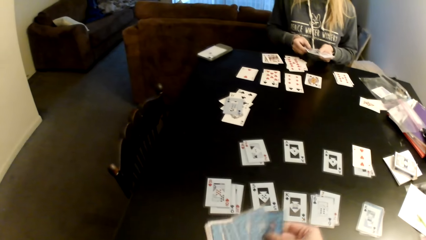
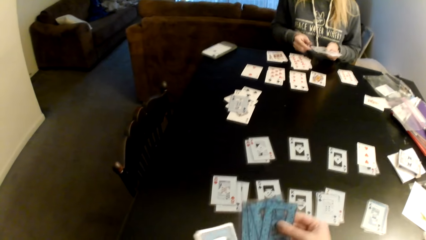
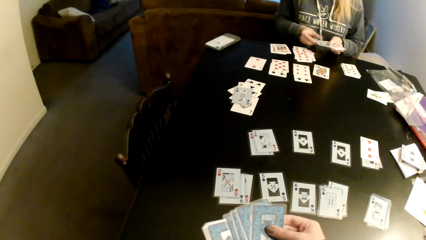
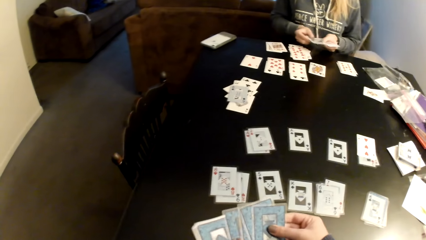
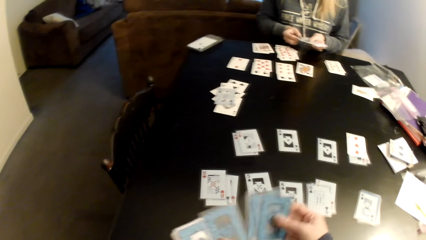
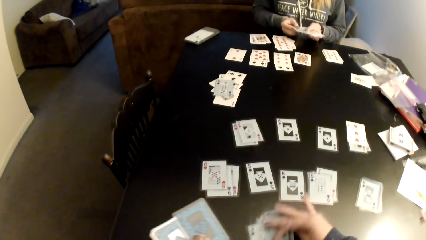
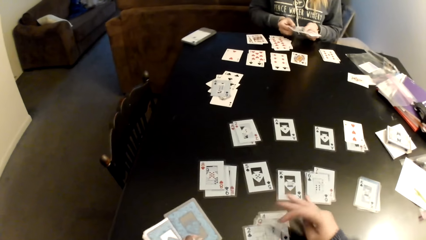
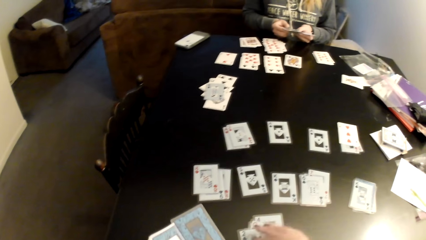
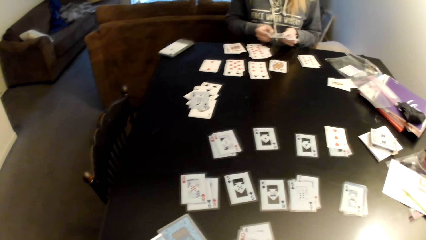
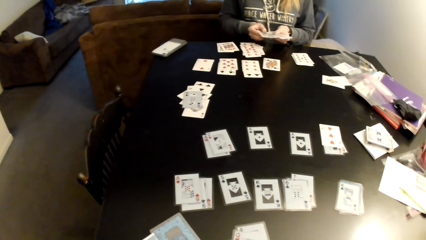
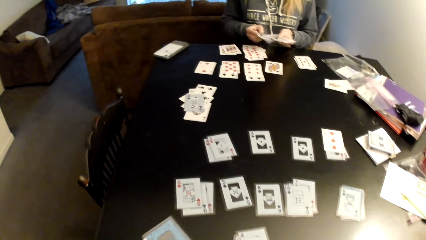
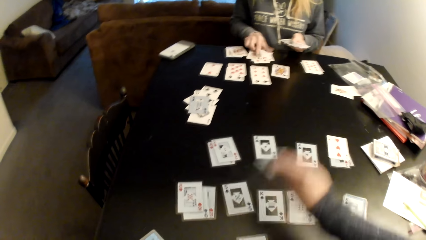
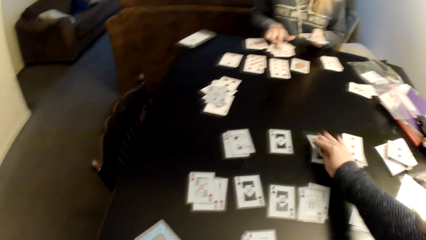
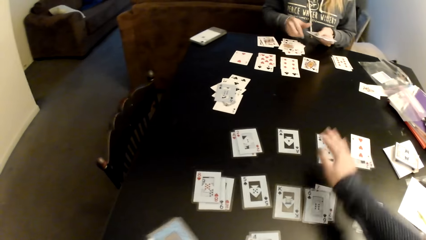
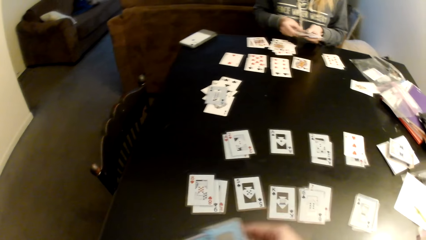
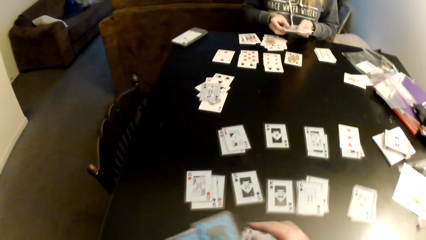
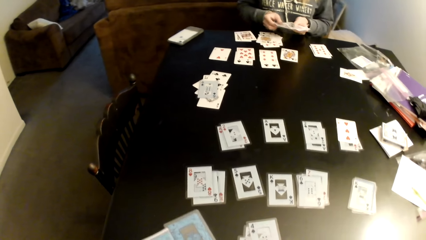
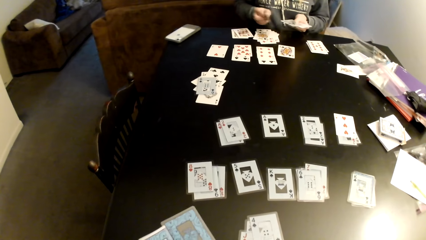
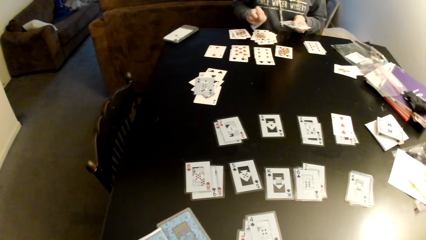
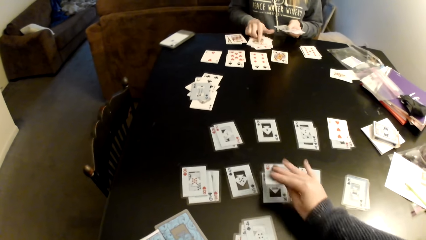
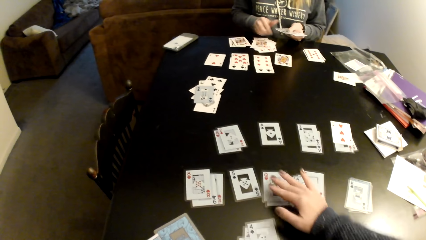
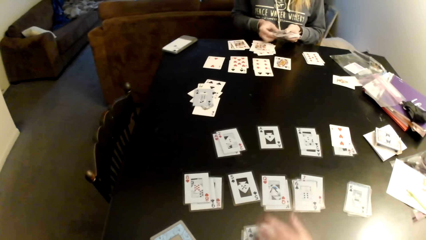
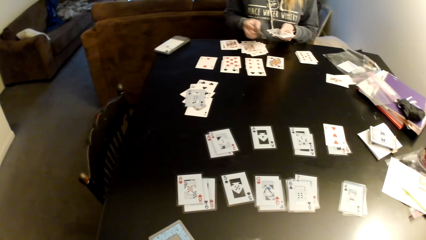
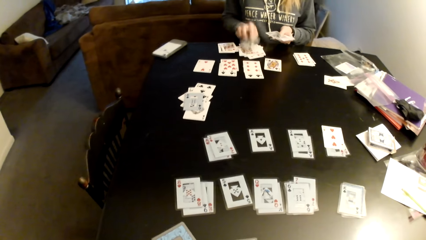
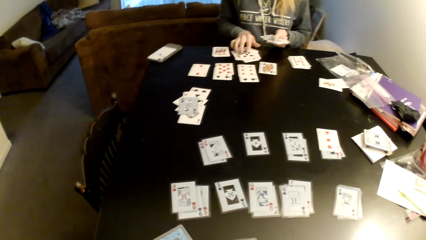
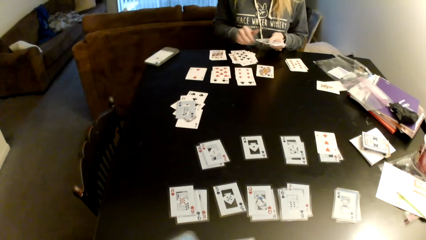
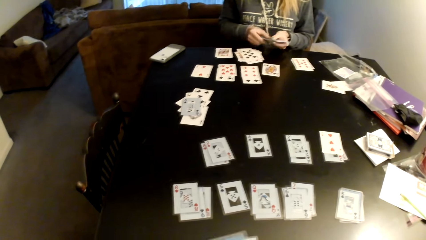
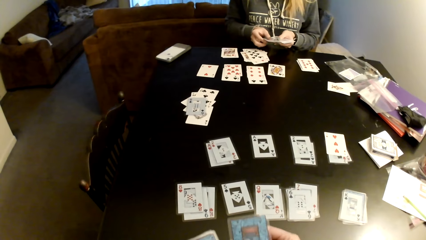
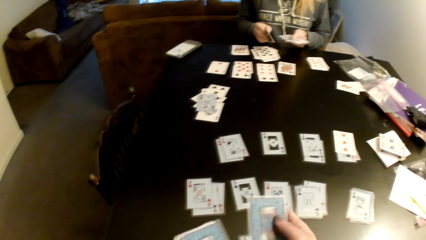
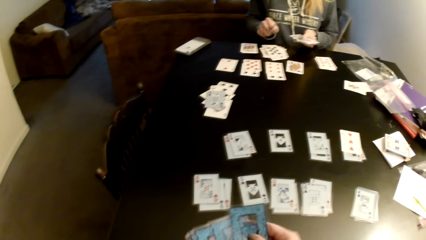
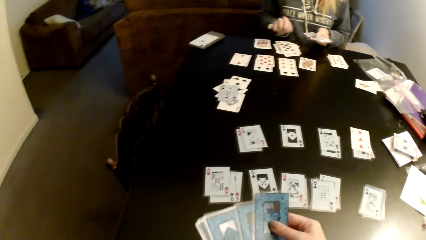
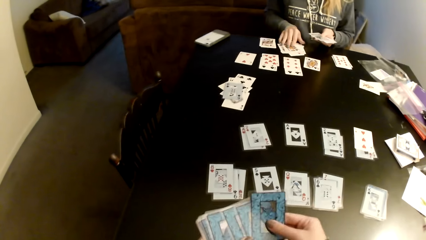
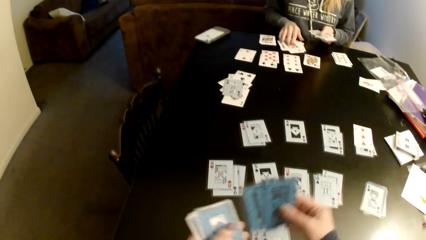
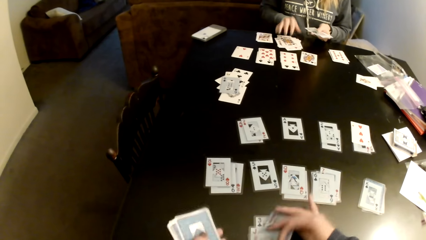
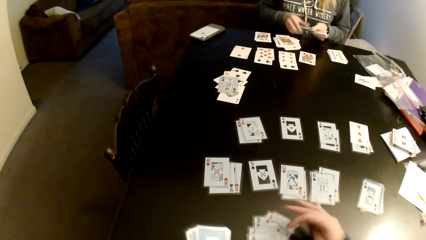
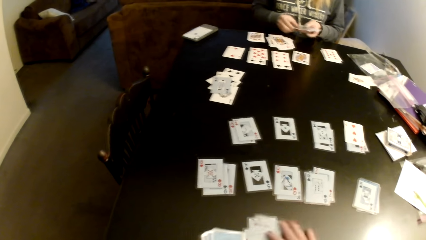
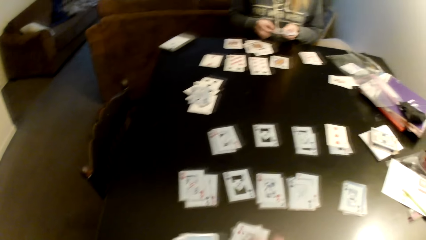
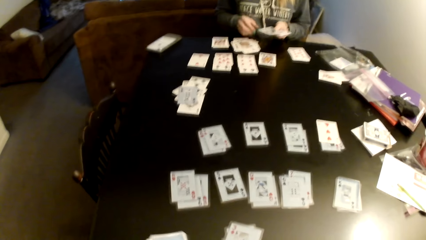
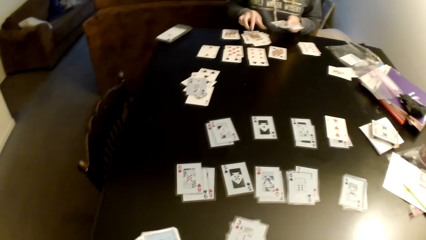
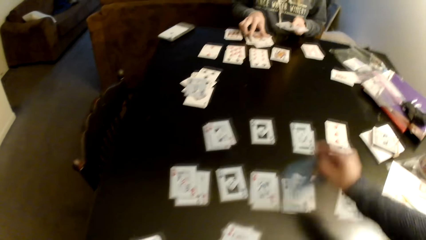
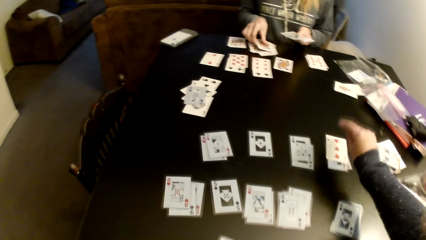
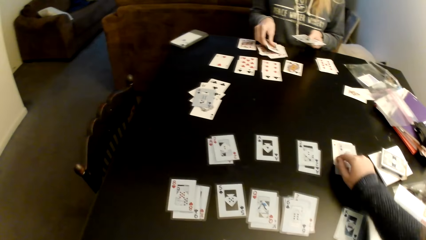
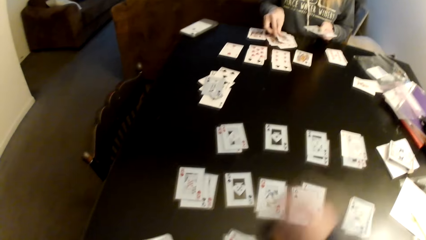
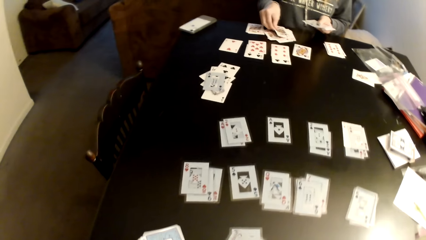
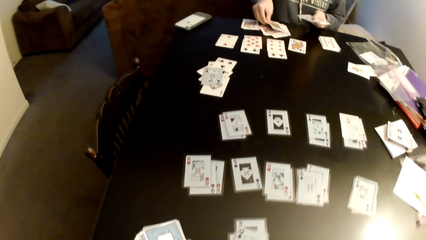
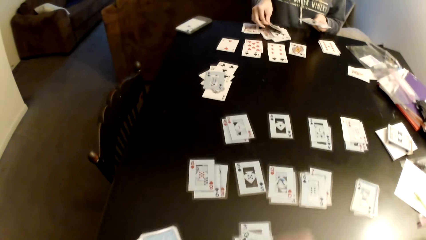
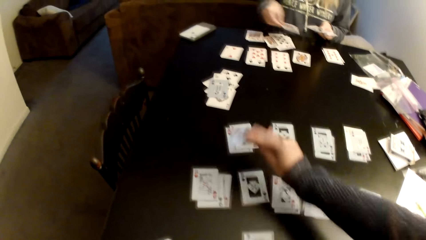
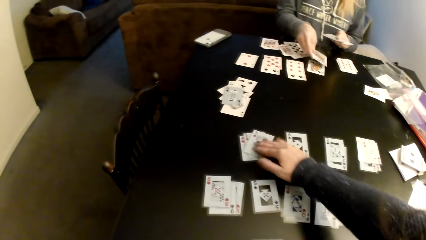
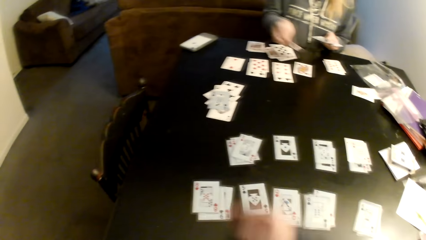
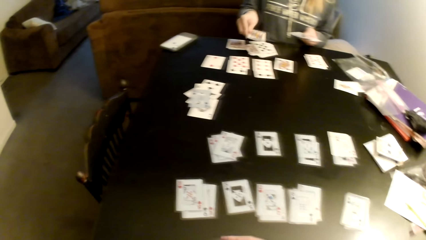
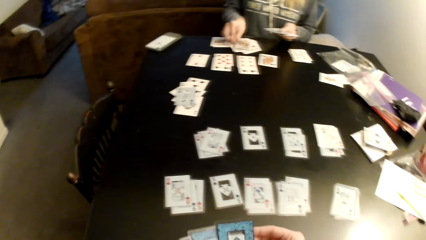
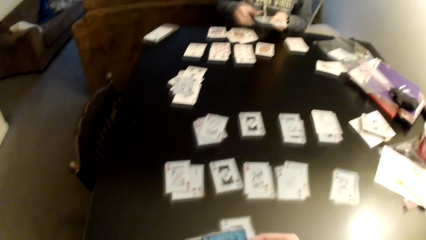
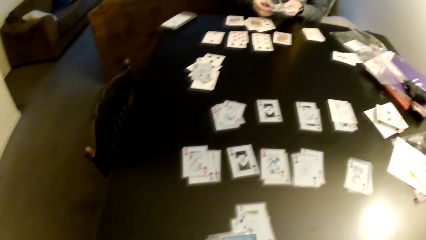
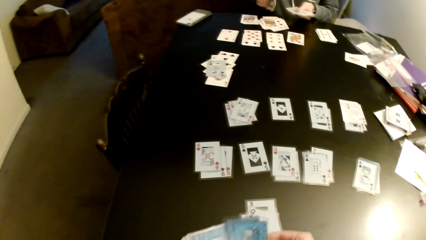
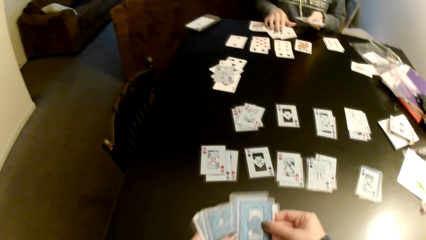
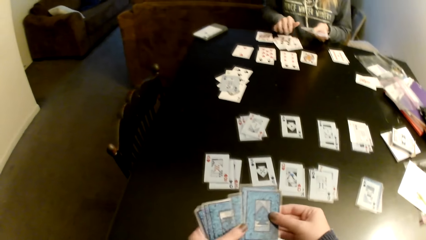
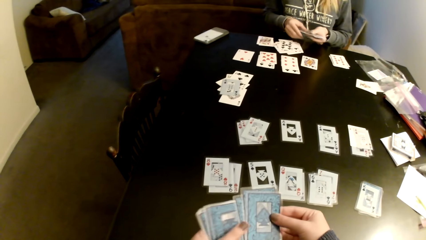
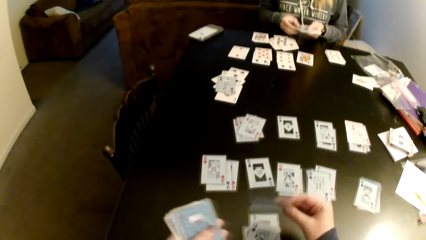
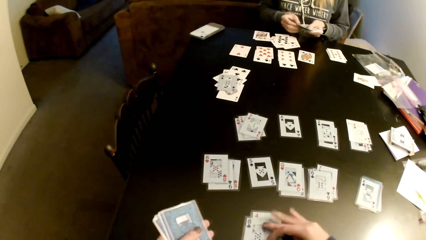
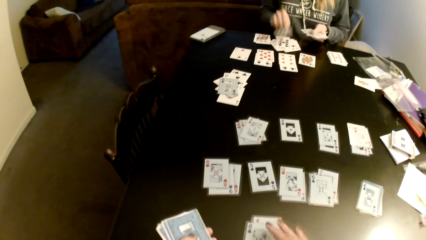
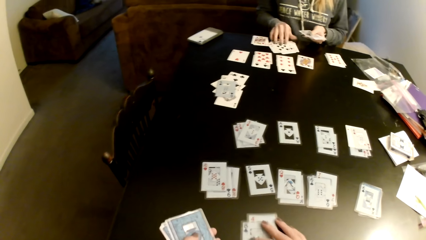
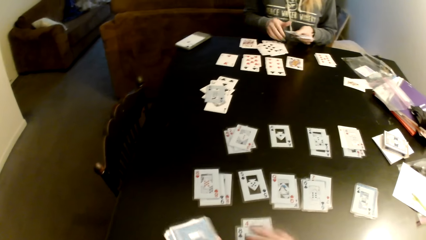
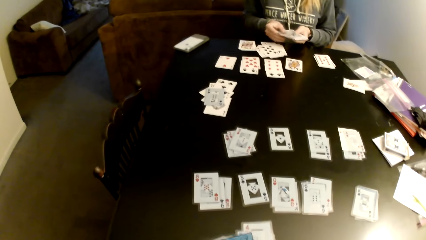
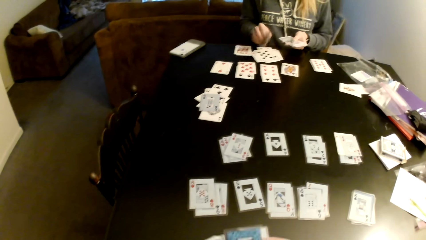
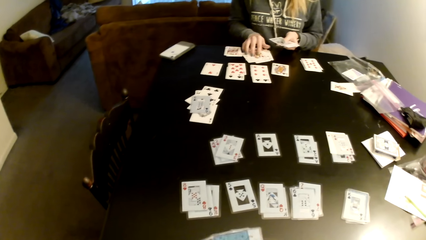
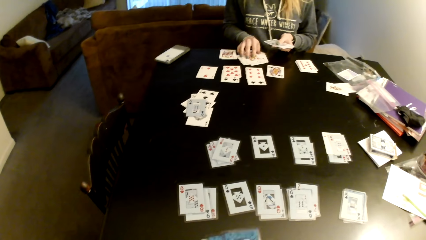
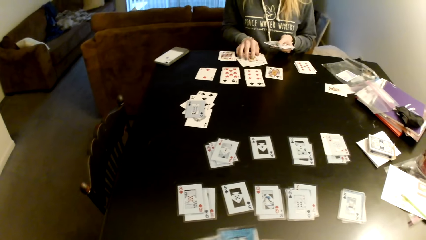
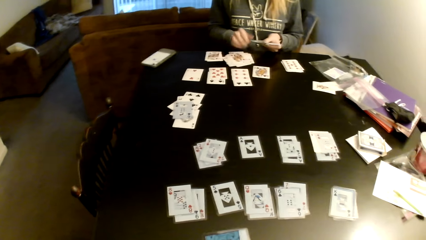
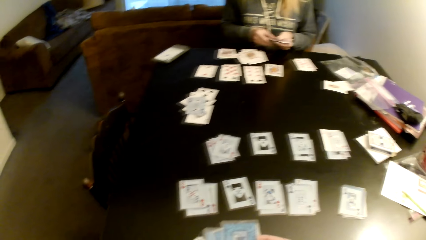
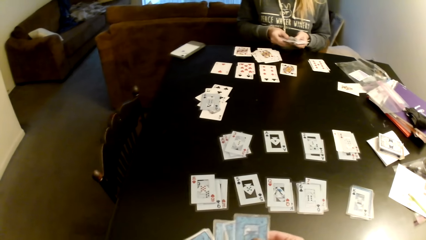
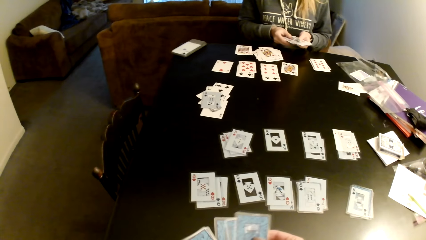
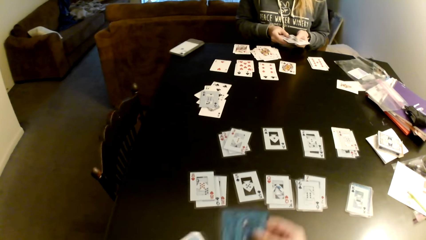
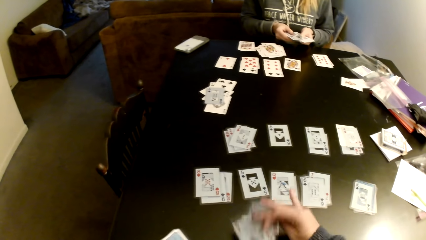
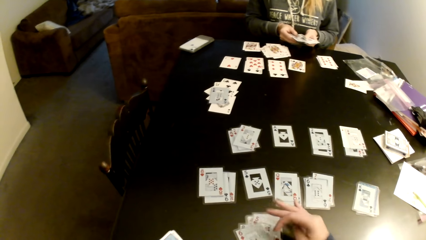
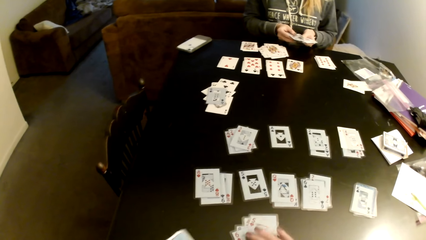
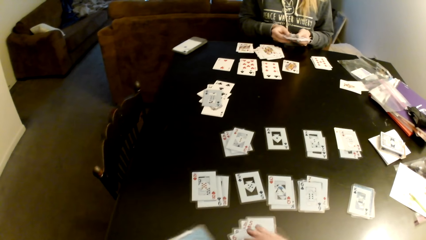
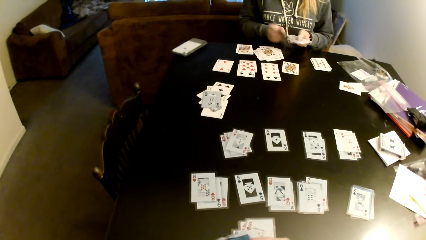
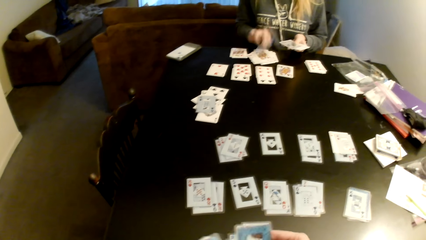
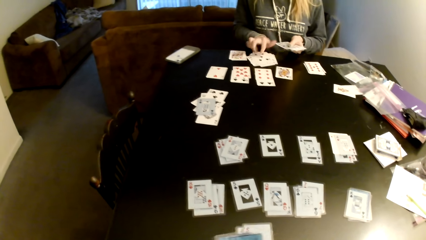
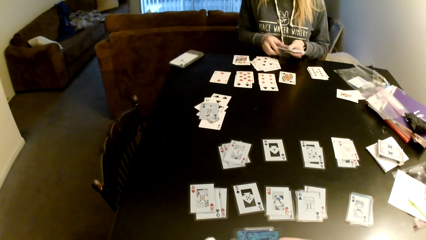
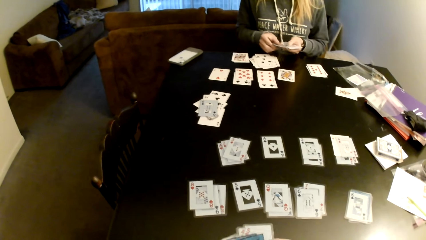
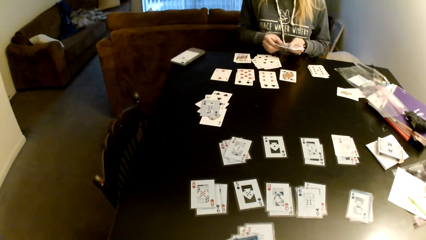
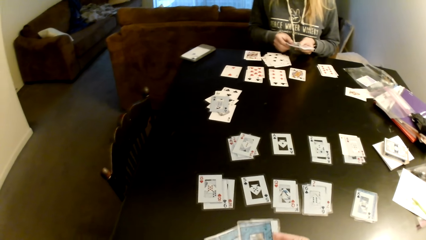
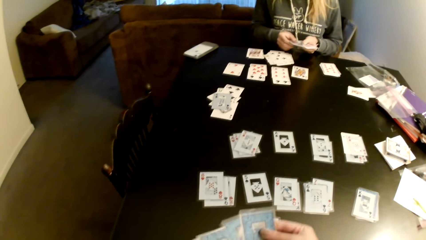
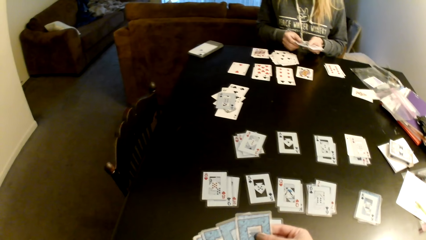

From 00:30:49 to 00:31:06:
The camera wearer counts cards. She sorts cards on a table with her hands. She puts cards on the table. She arranges the cards. A lady puts down cards on the table. The camera wearer counts cards. She sorts cards on the table with her hands. She arranges the cards. She puts cards on the table. The lady sorts cards on the table. The camera wearer counts cards. She puts down cards on the table. The lady sorts cards on the table.
